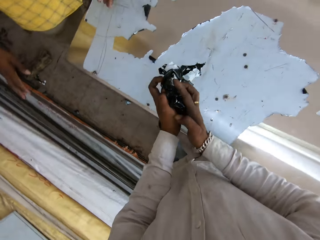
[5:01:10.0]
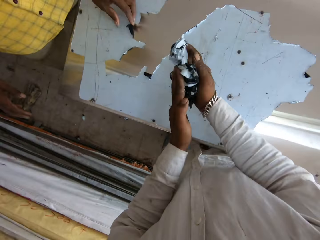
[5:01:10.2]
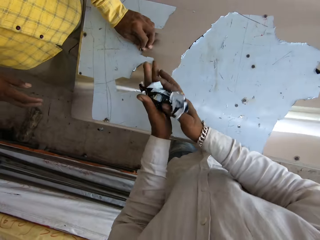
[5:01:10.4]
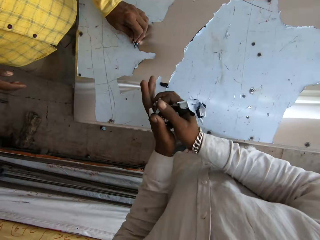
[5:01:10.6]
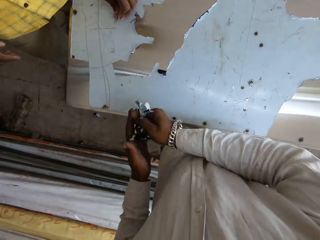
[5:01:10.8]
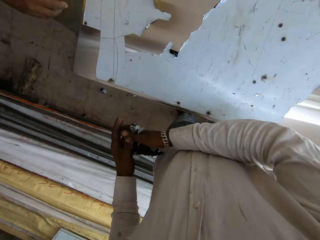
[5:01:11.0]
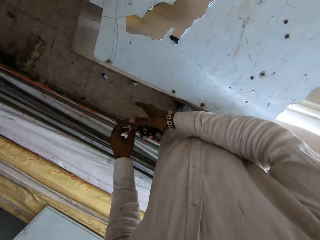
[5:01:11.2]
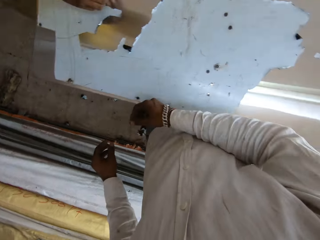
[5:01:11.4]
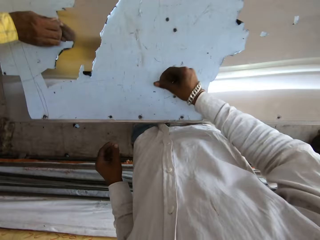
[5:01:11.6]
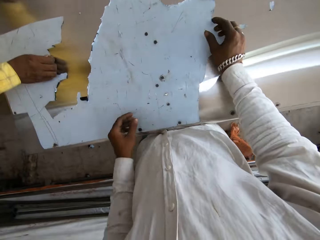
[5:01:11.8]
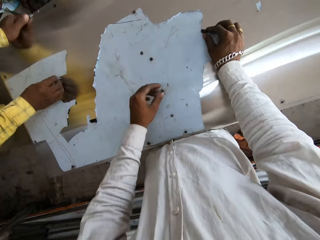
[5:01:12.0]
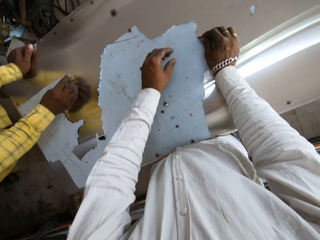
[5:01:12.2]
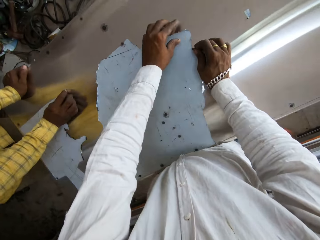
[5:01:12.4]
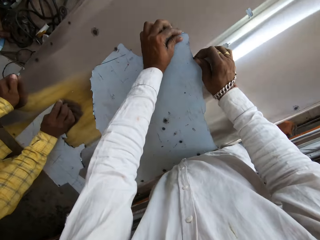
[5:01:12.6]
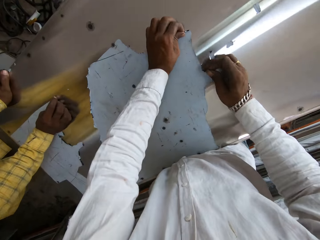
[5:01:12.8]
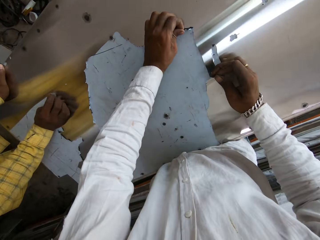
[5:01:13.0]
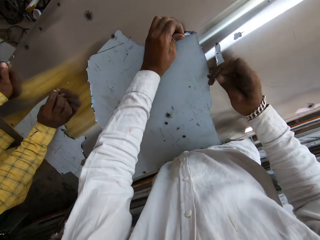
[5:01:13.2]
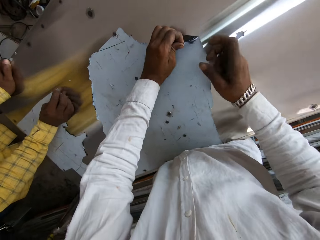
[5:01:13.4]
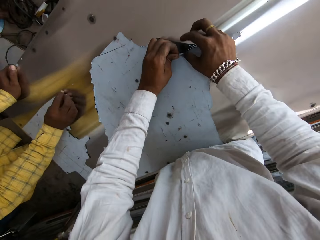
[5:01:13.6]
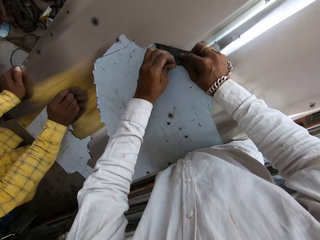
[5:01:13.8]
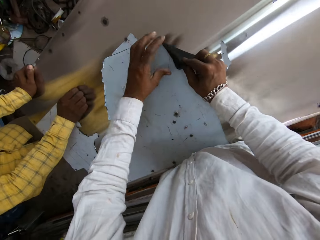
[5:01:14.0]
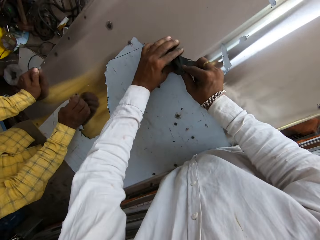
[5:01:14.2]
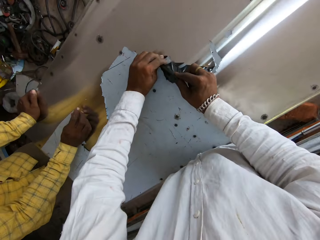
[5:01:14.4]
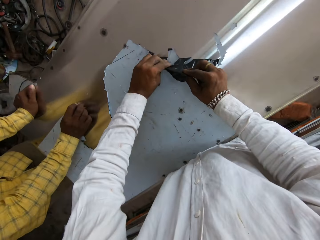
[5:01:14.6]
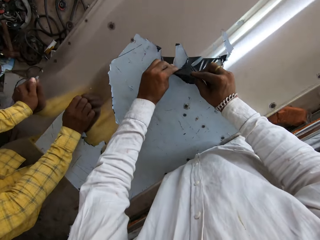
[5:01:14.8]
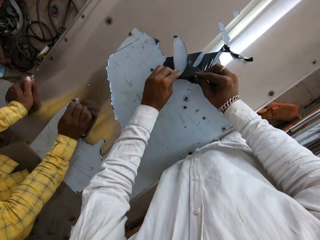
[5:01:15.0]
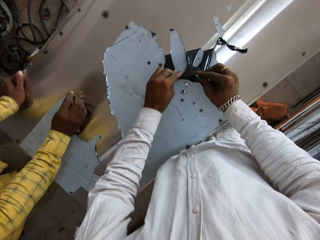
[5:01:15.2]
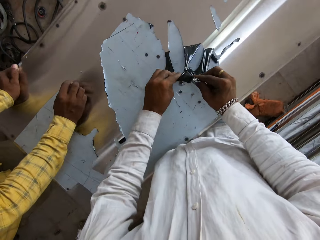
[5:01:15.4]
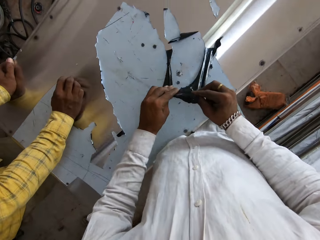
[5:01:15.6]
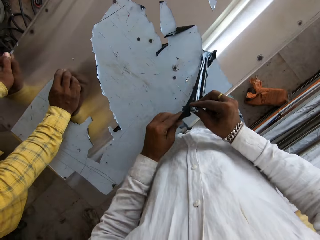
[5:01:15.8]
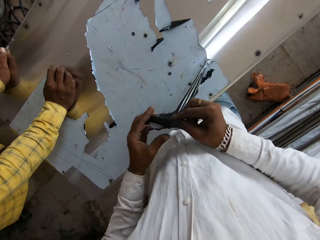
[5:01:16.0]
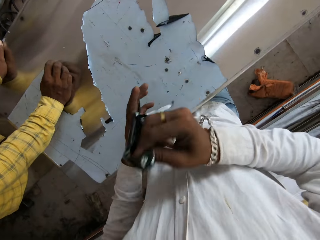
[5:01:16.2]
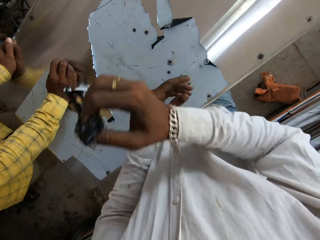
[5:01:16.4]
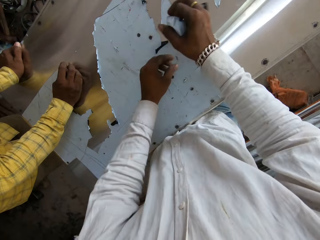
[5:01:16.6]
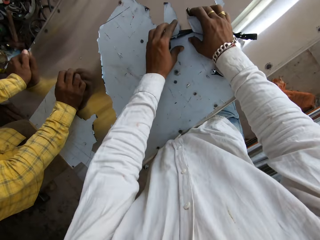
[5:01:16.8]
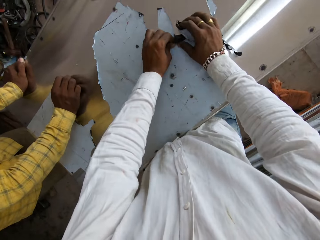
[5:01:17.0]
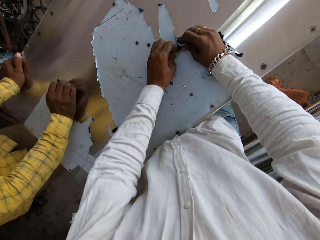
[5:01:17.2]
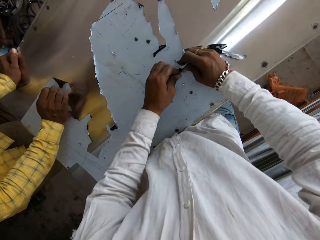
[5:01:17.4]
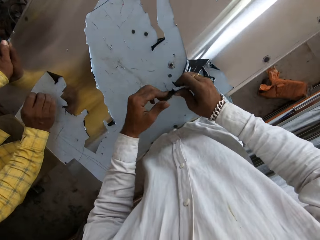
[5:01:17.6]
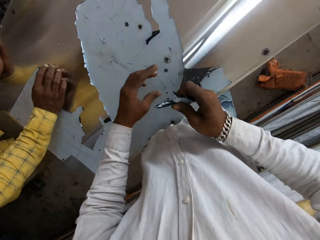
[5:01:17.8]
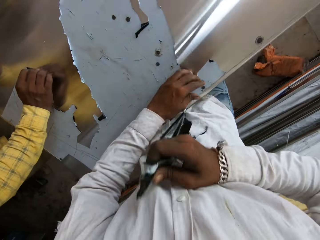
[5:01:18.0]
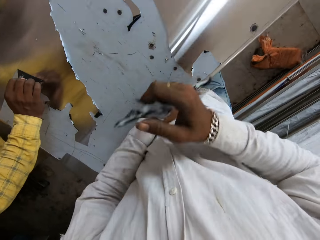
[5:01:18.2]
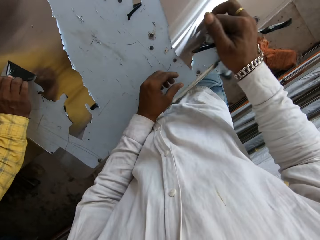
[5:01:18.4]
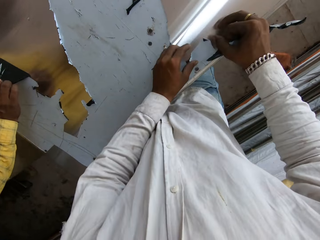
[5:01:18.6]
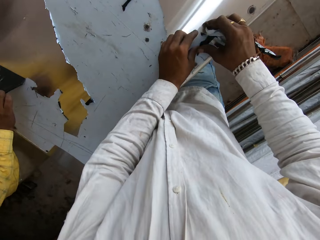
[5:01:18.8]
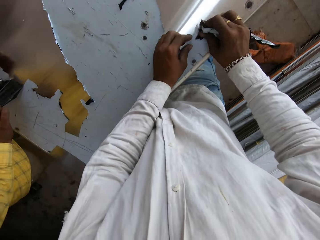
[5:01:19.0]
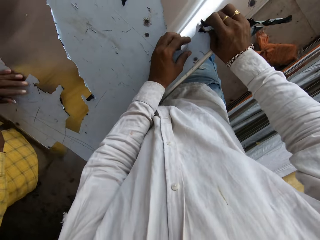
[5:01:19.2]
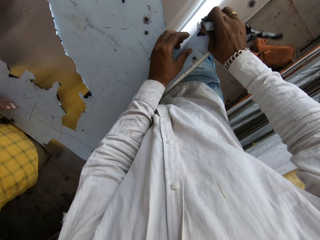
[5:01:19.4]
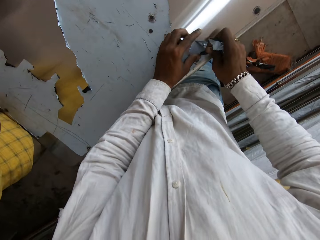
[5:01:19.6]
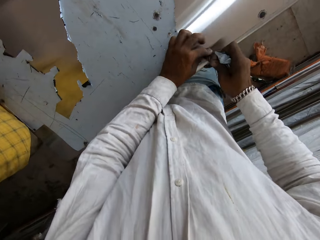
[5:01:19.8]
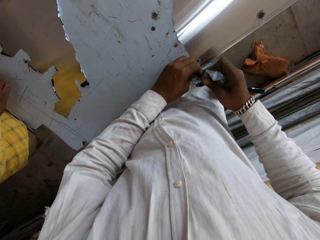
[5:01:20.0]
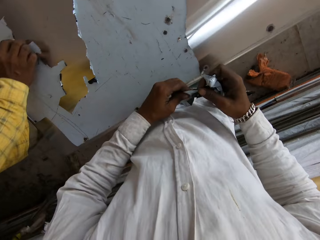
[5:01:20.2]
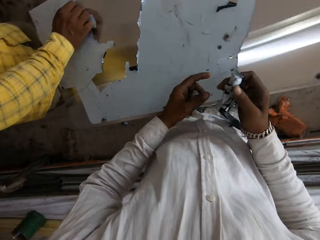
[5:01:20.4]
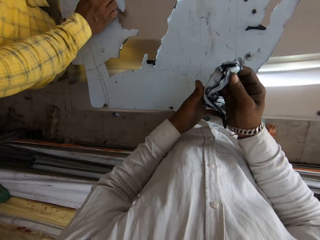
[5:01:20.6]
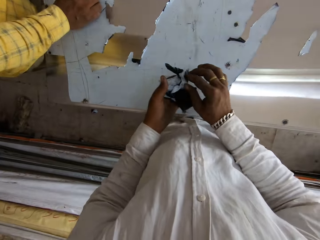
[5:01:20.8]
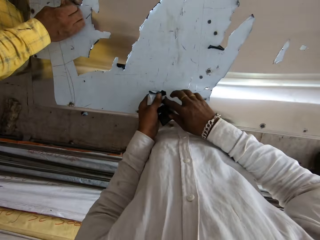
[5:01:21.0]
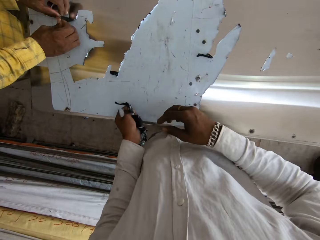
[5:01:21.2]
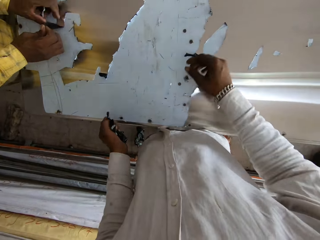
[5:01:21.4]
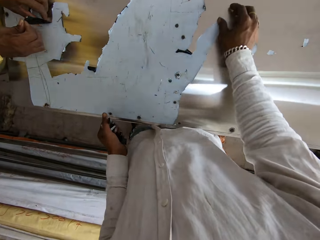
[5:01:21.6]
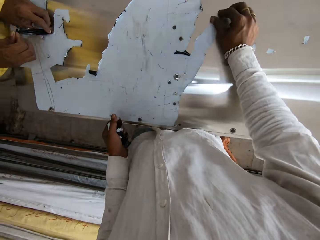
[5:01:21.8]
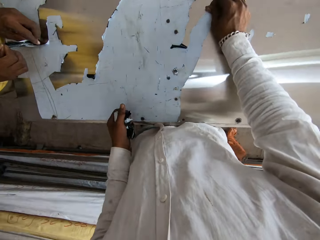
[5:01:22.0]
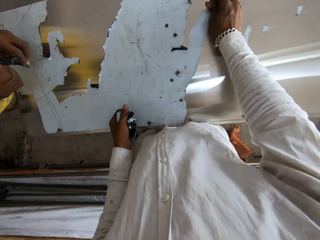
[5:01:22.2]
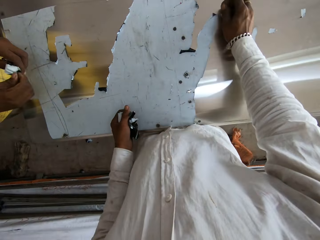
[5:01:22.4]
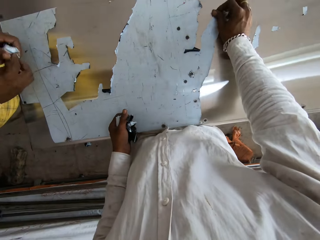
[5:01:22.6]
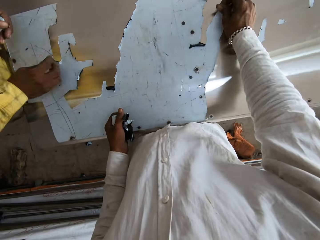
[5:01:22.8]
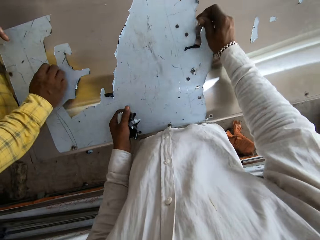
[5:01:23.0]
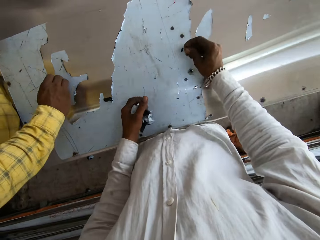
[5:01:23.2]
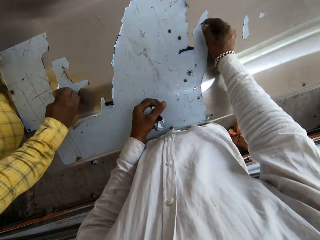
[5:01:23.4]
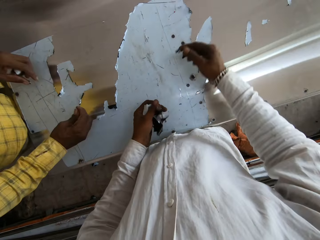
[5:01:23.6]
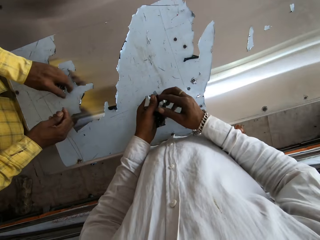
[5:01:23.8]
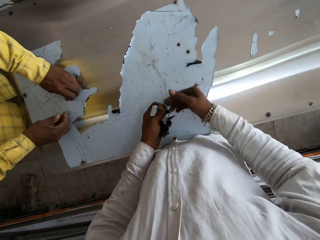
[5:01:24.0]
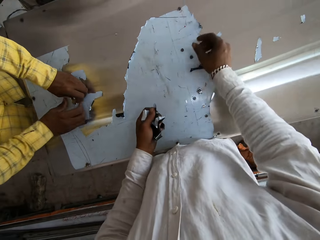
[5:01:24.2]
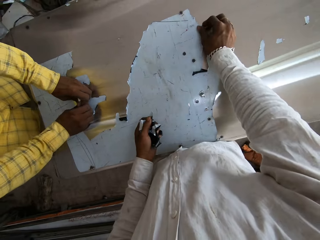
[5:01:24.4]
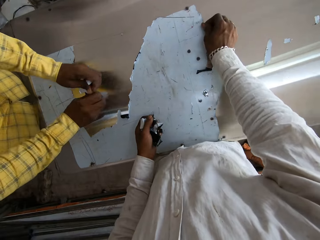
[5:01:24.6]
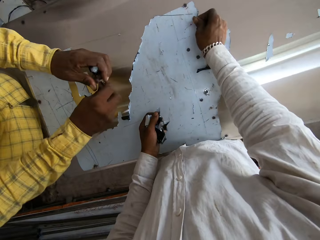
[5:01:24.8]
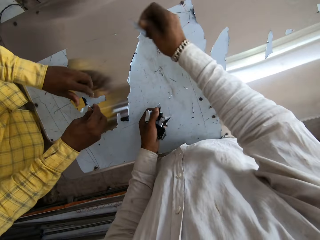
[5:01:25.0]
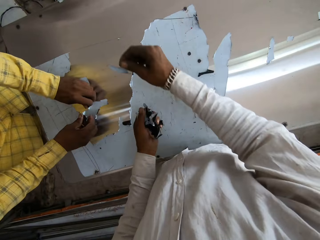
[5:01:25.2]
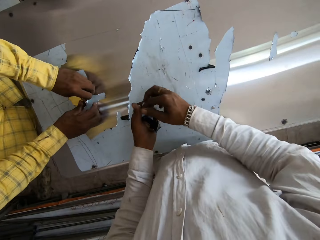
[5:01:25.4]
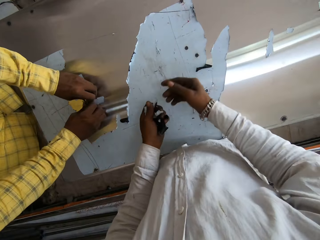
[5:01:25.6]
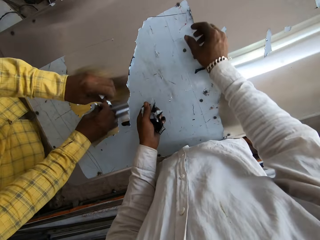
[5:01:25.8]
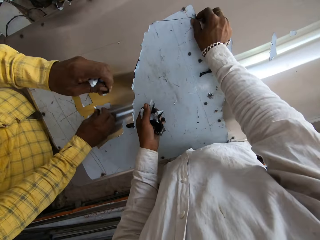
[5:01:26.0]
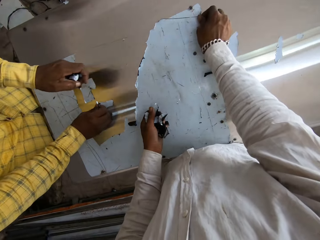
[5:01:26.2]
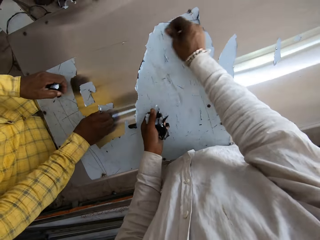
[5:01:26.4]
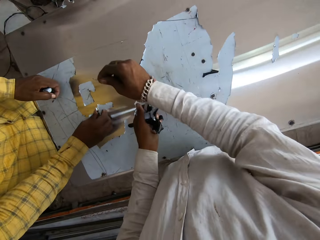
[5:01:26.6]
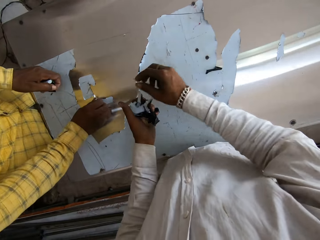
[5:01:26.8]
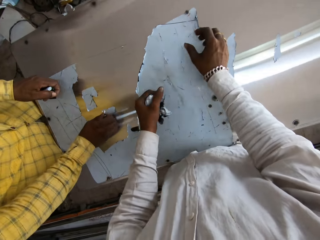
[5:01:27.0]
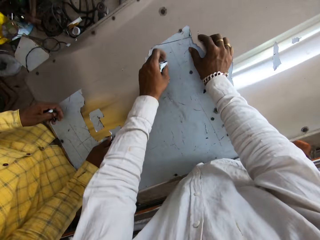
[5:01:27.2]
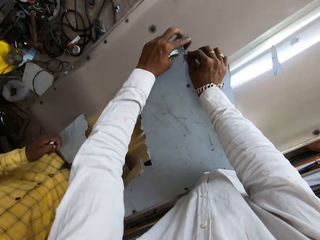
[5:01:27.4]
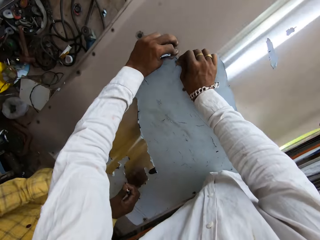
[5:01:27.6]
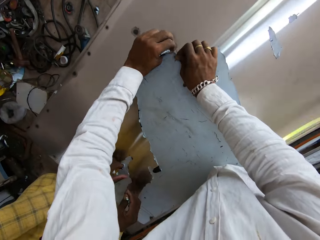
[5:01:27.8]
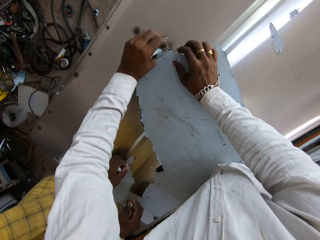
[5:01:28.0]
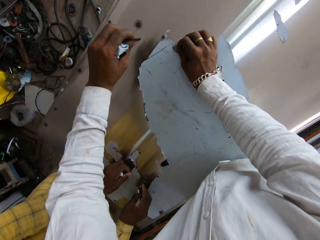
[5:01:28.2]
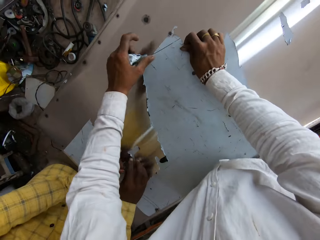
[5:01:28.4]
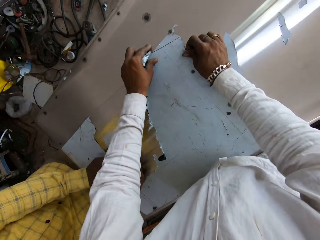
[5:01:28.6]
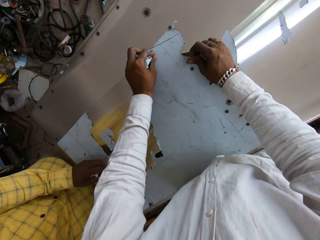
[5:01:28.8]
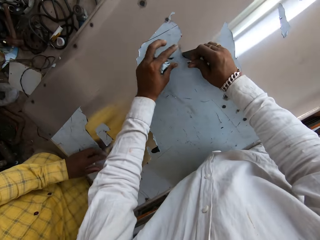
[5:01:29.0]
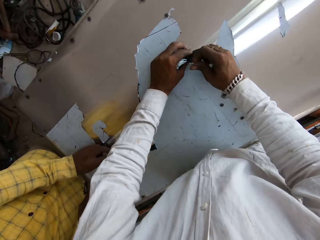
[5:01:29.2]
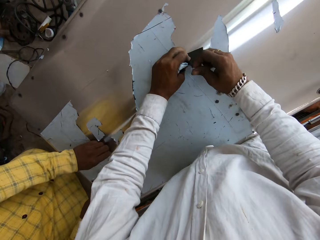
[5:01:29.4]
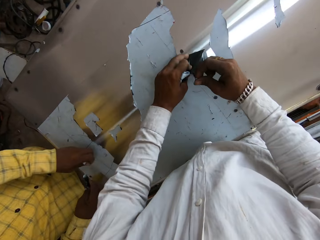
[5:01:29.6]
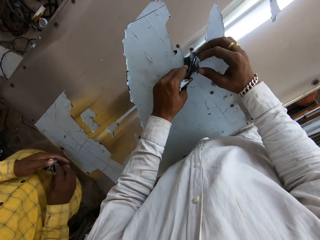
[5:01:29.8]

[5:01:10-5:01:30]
The camera wearer rubs nylon on their hands. They crumple a paper and drop the paper. They stare at the table, remove paper from the table and peel the nylon. They move the nylon to the left hand. They peel the nylon. They peel with their hands. A man talks to the camera wearer.

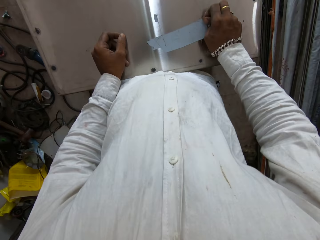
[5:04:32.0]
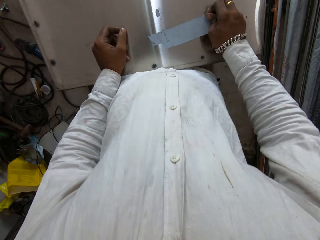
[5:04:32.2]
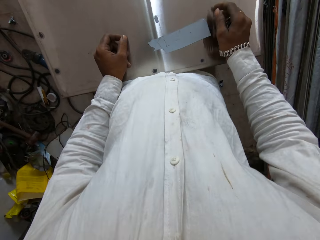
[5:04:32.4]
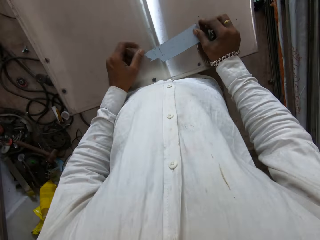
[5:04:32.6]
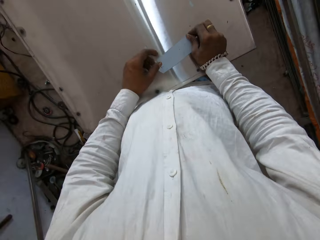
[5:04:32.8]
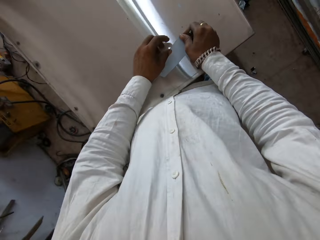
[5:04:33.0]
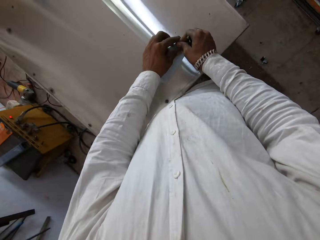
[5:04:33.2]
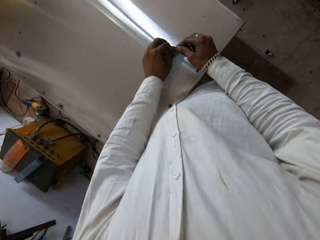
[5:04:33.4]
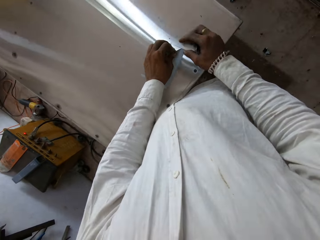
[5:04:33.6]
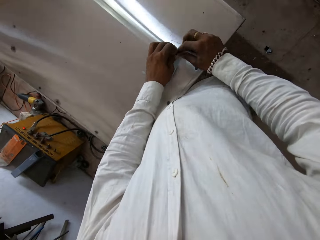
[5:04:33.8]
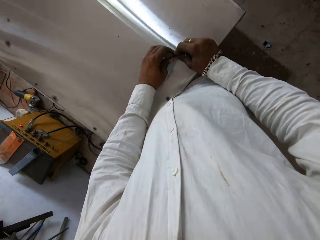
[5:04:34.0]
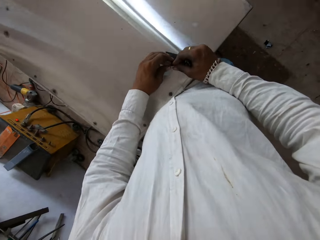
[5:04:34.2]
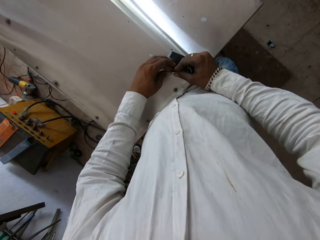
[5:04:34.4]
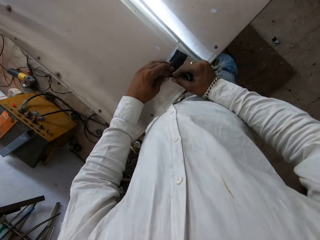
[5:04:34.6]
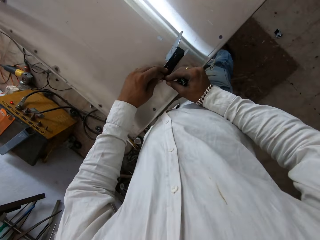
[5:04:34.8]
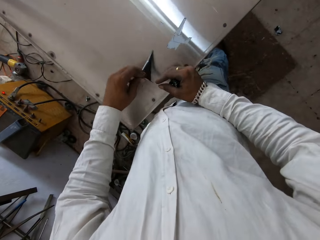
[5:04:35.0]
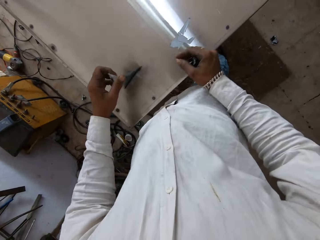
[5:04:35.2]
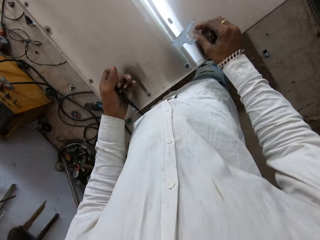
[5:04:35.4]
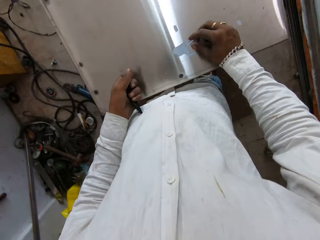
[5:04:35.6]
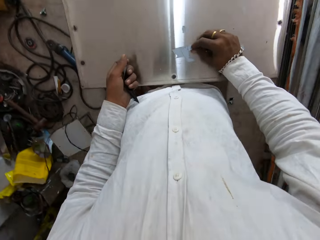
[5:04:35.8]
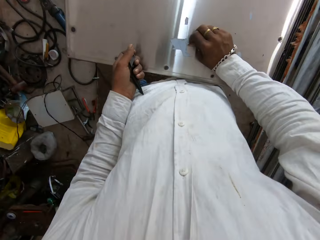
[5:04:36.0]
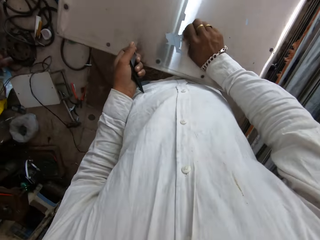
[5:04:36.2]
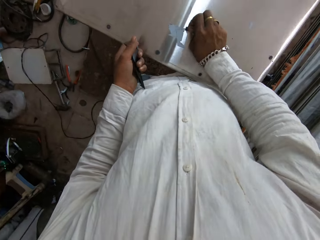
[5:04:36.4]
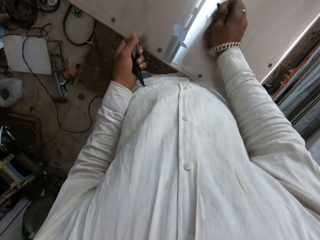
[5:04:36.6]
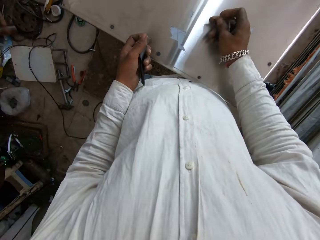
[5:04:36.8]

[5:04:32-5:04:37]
The camera wearer plucks a plastic binder with both hands. He puts the plastic binders to his left hand. He plucks a plastic binder from a table.
